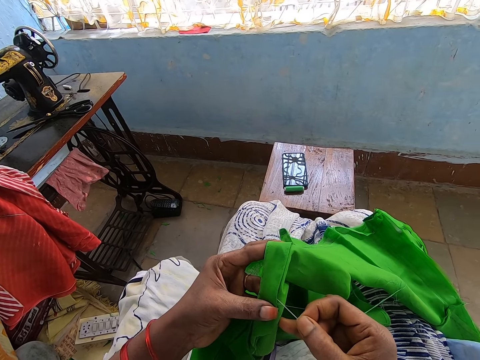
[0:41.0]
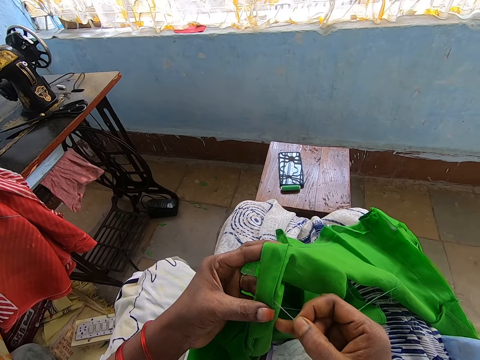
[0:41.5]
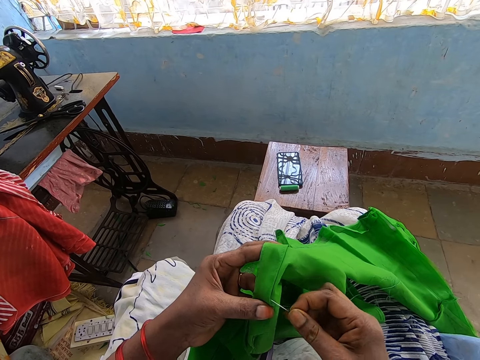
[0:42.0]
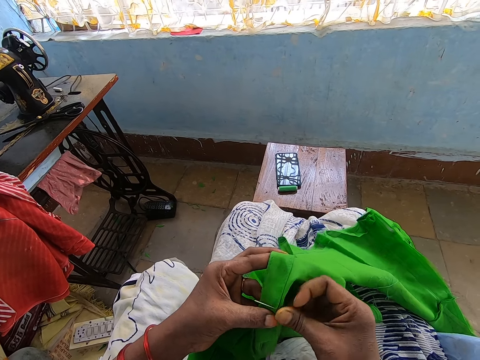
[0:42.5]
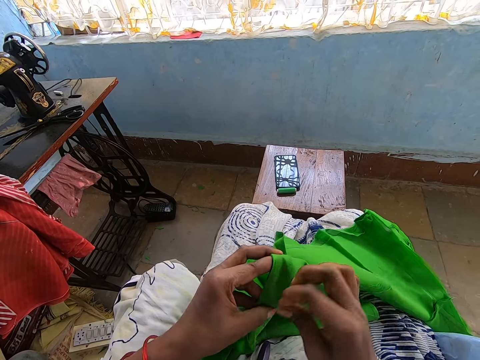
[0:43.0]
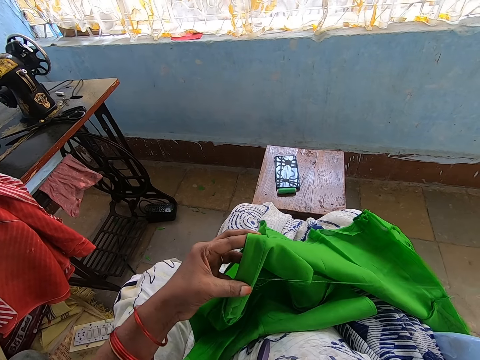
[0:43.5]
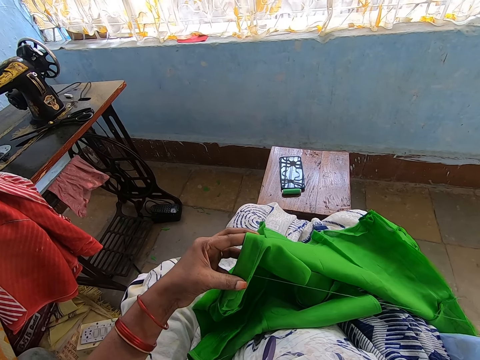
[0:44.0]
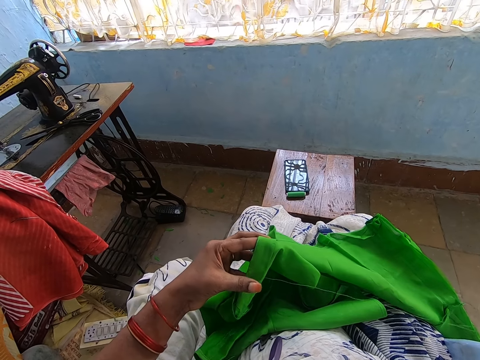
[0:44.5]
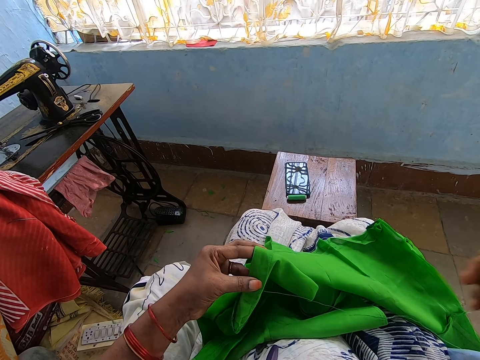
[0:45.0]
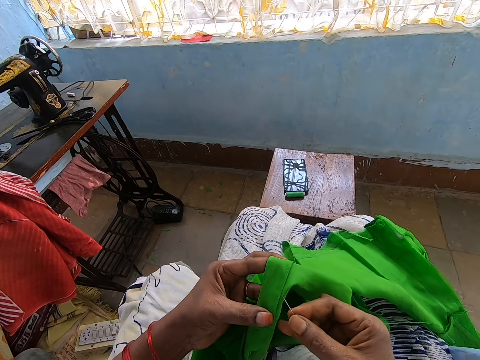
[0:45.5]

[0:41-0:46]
The camera wearer sews the cloth with the needle in her right hand.

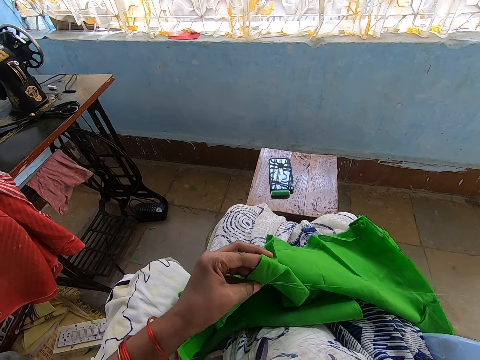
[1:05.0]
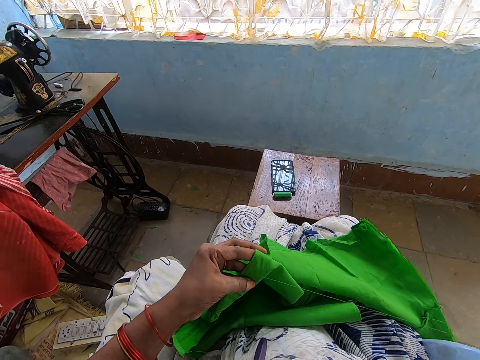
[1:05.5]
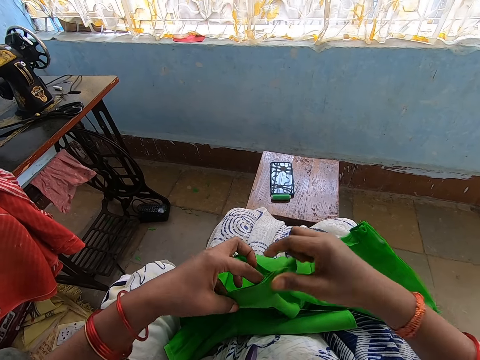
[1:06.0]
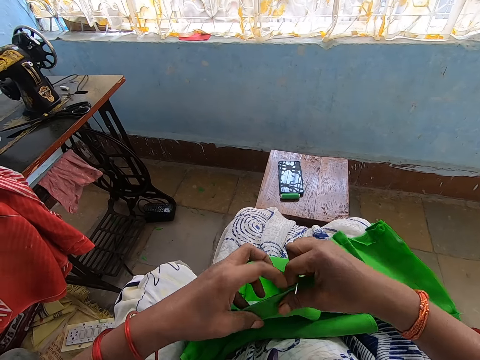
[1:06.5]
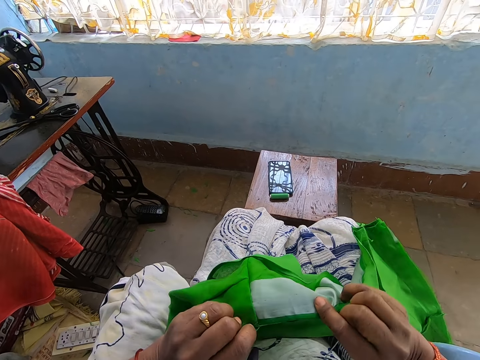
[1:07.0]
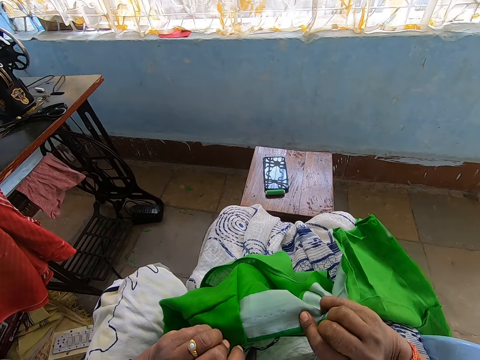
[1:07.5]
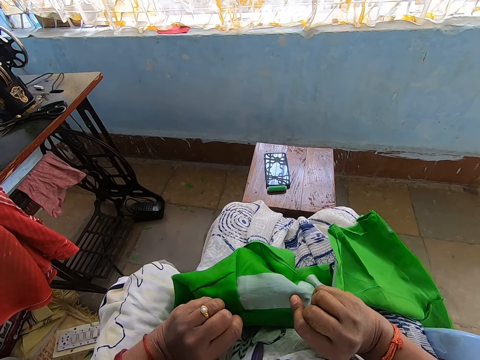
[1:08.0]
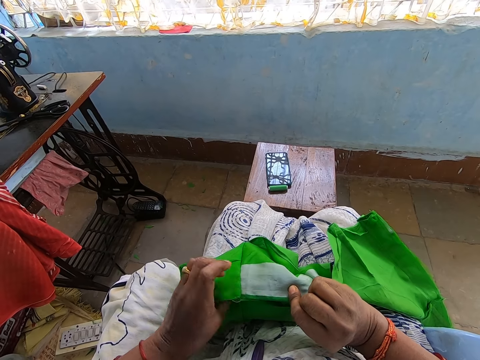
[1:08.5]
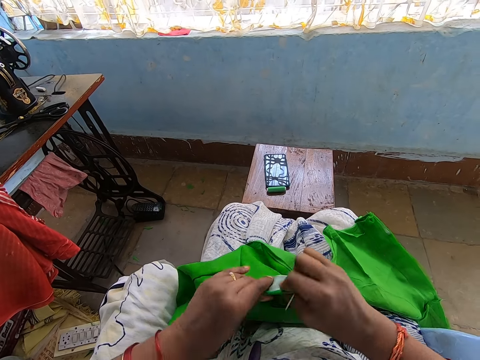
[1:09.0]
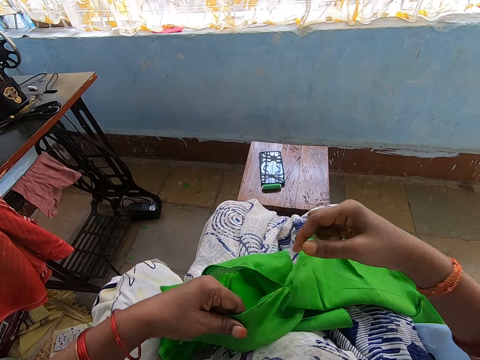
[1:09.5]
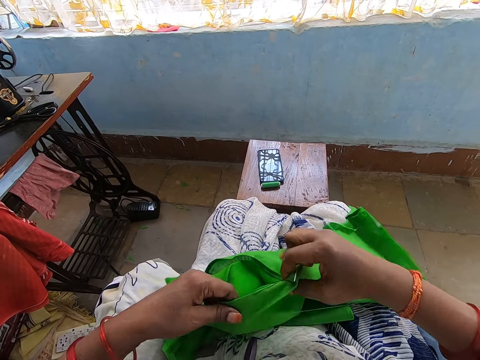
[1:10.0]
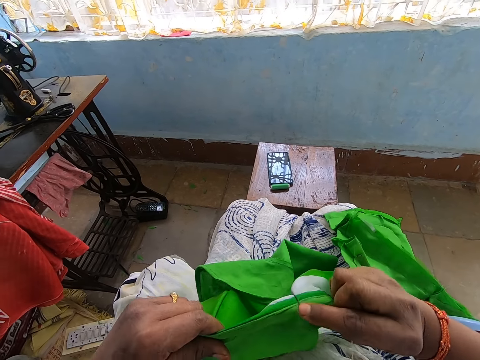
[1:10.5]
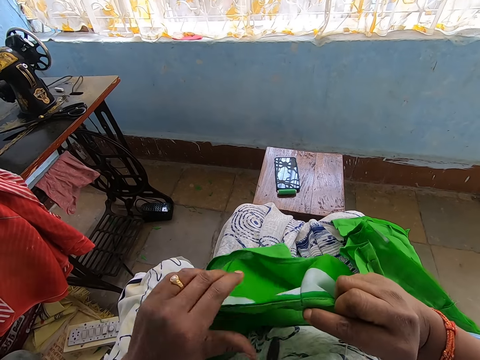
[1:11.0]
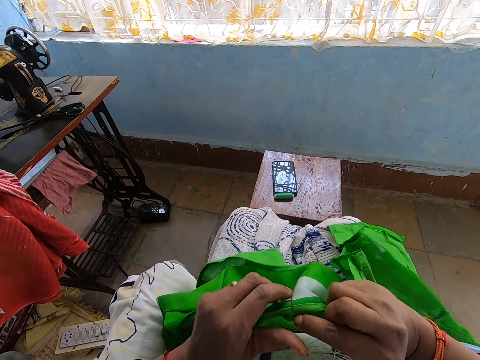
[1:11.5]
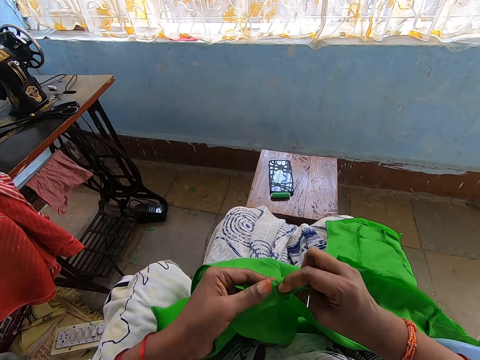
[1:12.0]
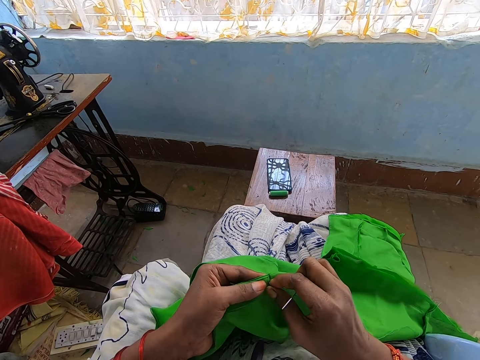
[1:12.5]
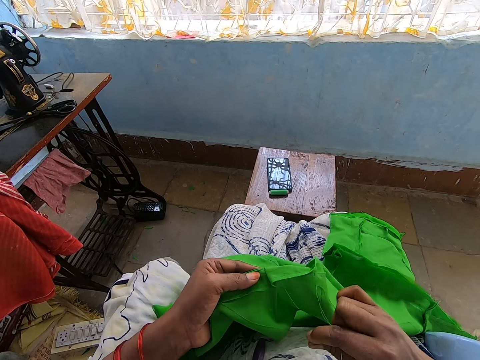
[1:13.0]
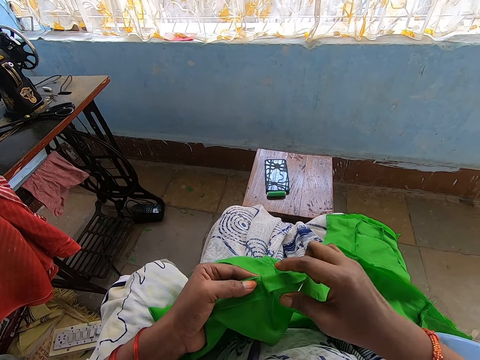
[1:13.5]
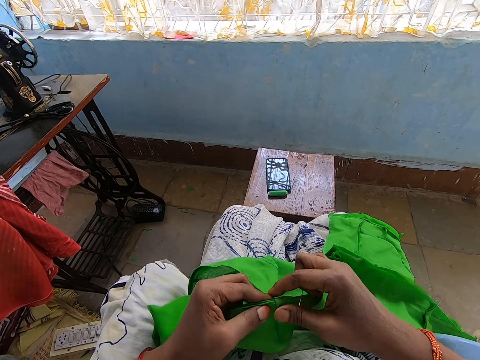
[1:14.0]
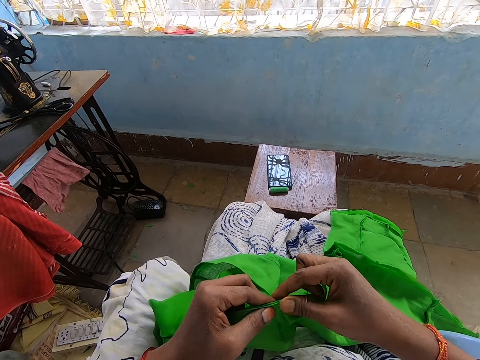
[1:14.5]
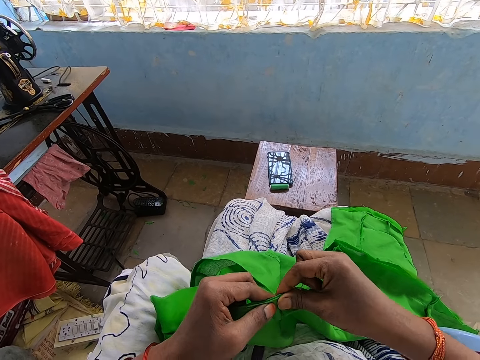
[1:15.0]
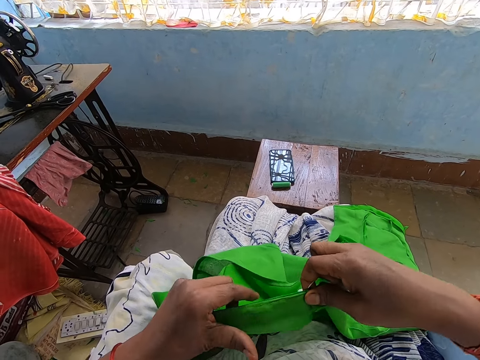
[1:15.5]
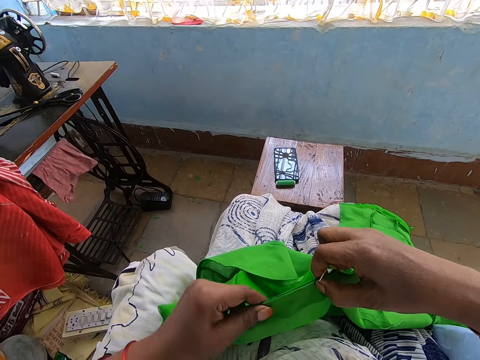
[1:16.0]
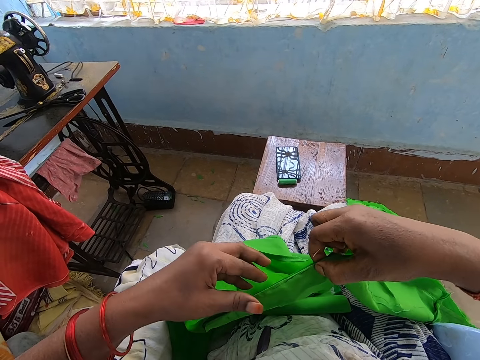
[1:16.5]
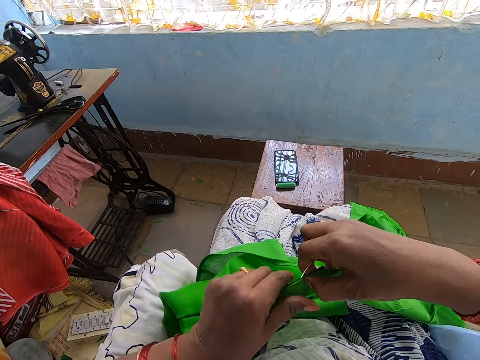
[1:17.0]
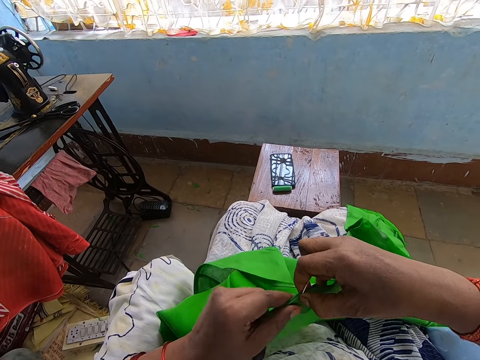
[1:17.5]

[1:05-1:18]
The camera wearer turns the cloth with her hands, and again. She adjusts the cloth with her hands. She pulls a thread from the cloth with her right hand. She holds the cloth firmly with her hands.

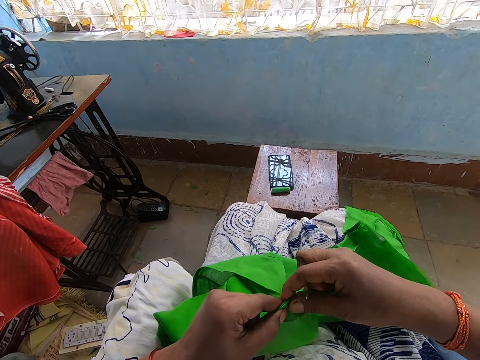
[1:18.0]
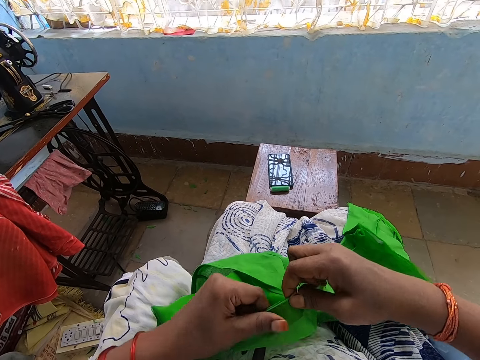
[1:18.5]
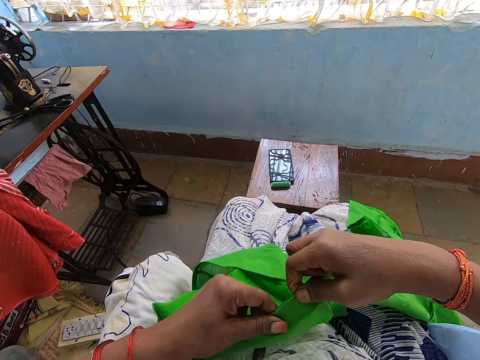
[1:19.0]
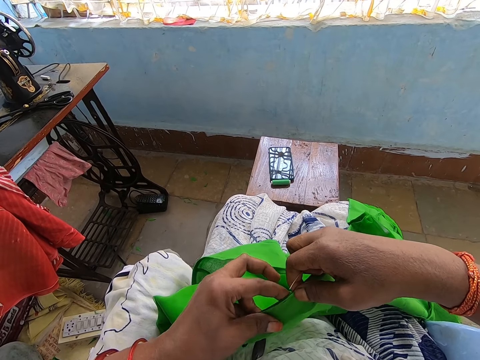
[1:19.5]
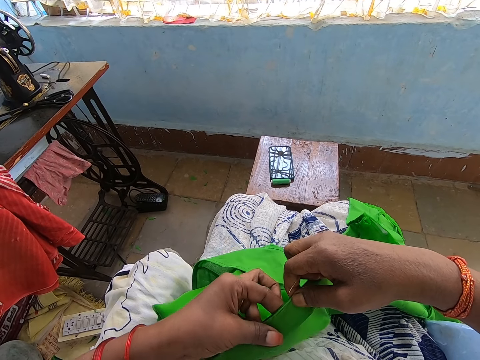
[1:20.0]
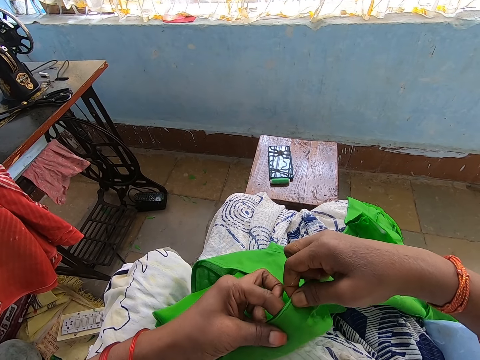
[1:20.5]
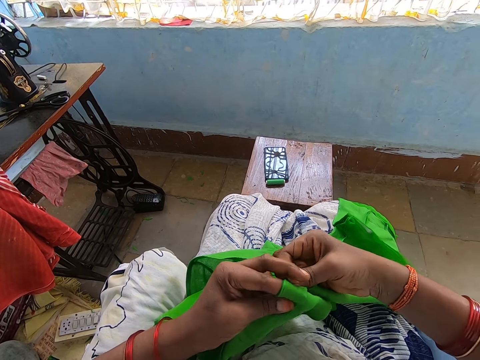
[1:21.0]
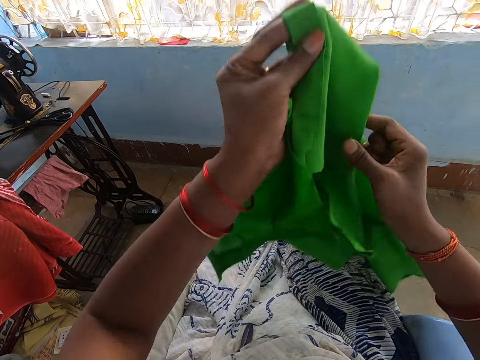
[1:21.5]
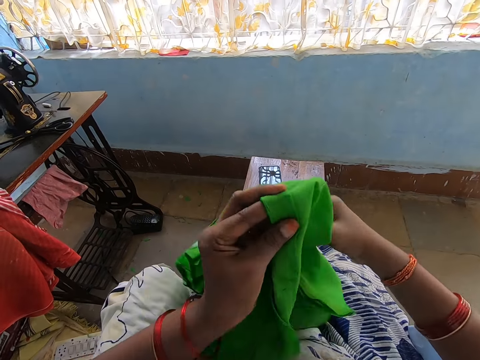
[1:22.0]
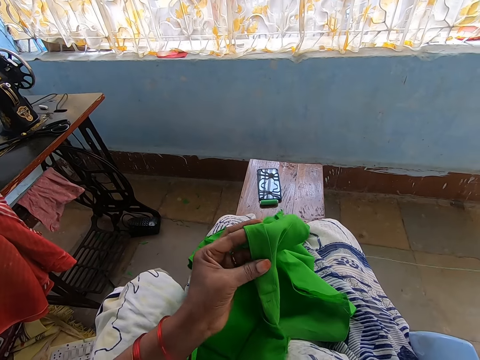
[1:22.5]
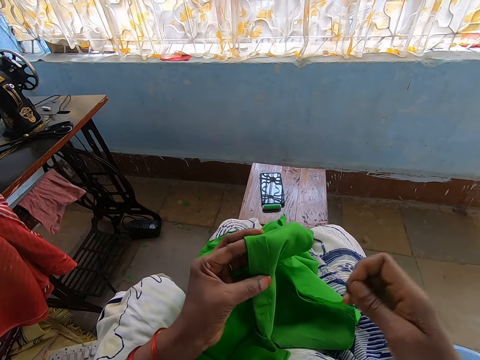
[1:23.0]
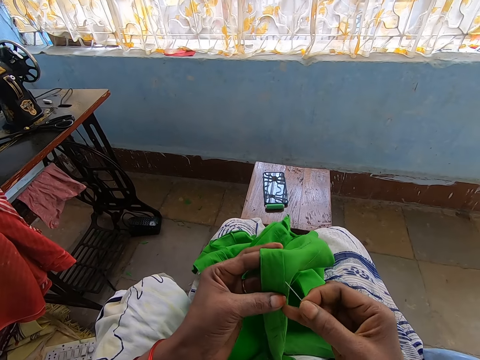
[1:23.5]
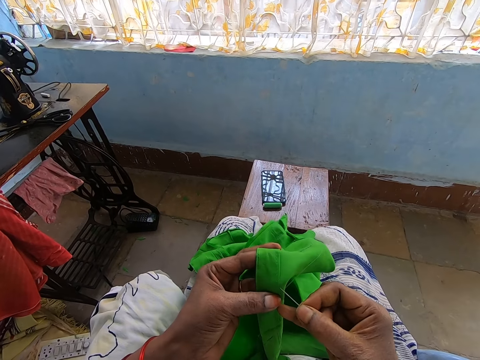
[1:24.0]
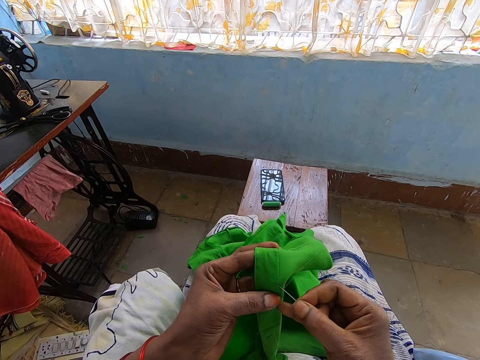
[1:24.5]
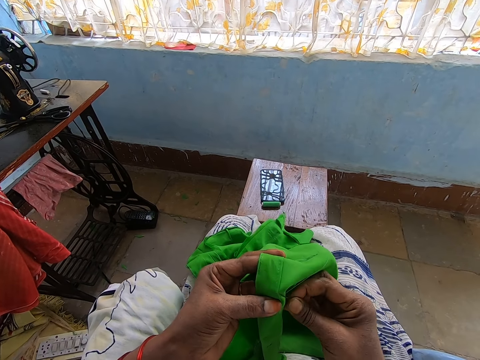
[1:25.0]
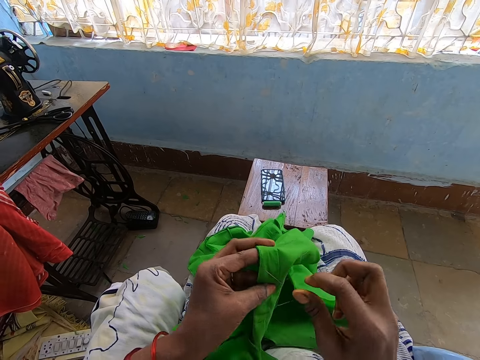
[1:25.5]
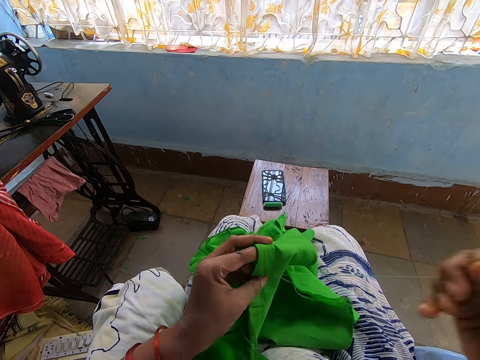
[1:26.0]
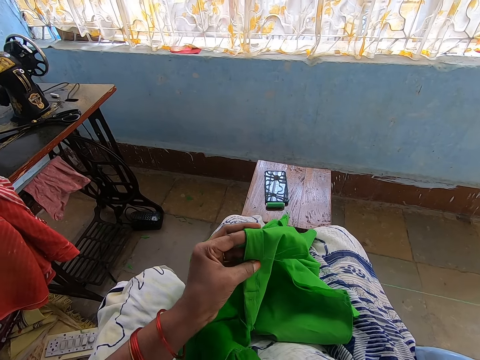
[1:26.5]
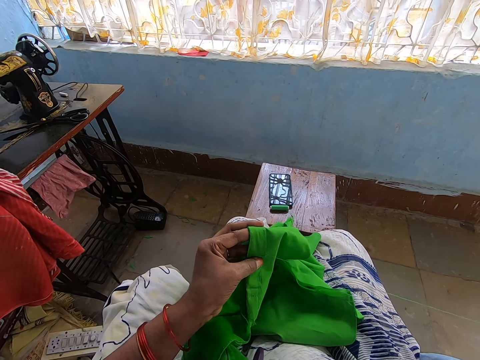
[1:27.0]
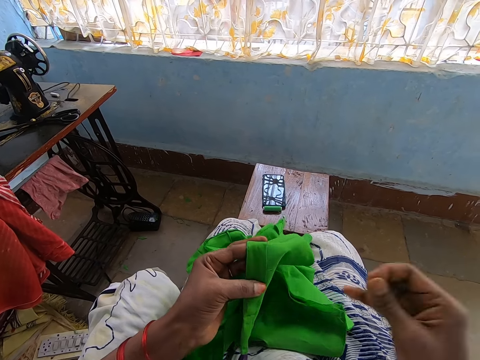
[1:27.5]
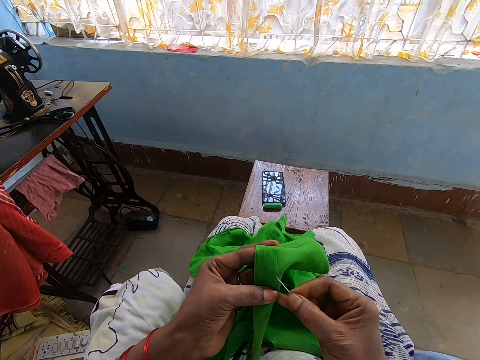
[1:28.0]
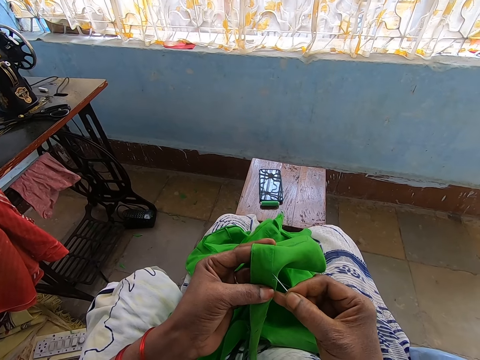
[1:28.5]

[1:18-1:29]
The camera wearer folds the cloth with her hands. She picks up the cloth from her lap with her left hand. She drops the cloth on her lap with her hands. She pulls the needle from the cloth with her right hand. She sews the cloth with the needle in her right hand.
